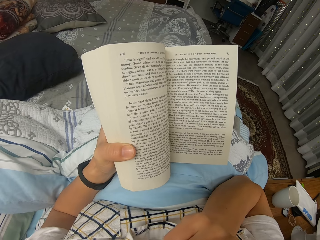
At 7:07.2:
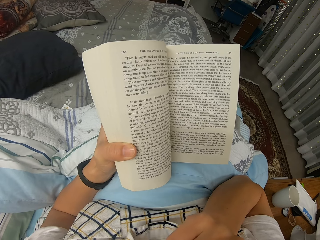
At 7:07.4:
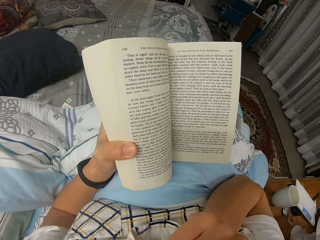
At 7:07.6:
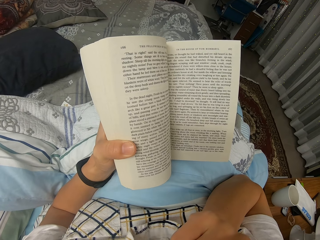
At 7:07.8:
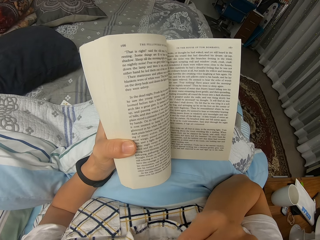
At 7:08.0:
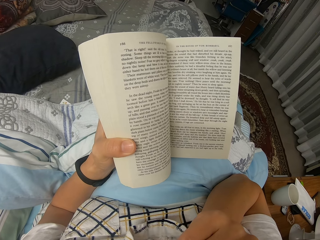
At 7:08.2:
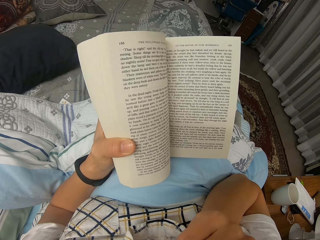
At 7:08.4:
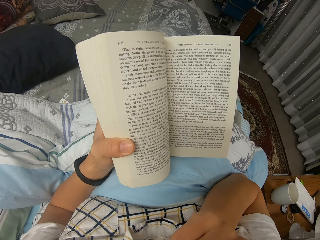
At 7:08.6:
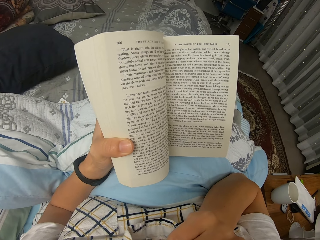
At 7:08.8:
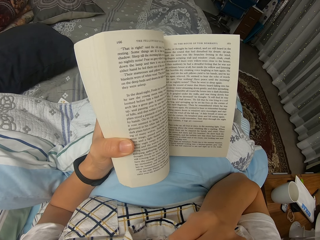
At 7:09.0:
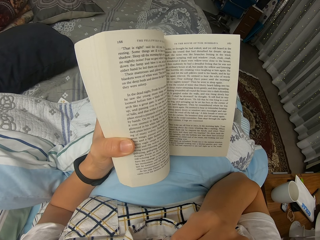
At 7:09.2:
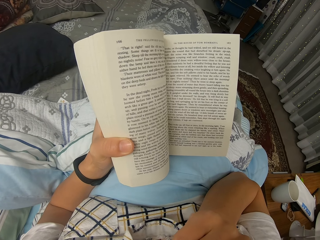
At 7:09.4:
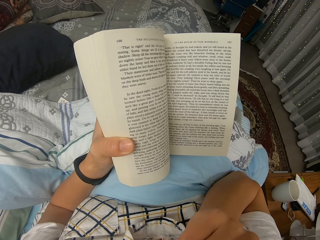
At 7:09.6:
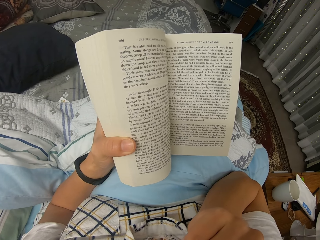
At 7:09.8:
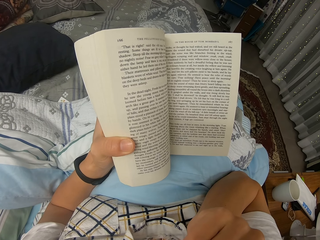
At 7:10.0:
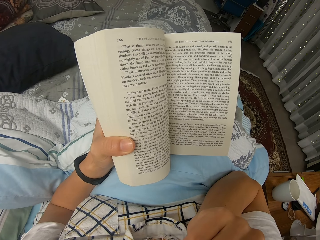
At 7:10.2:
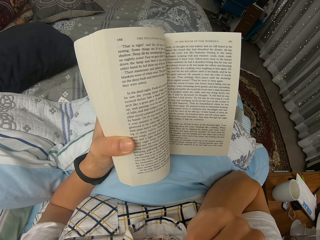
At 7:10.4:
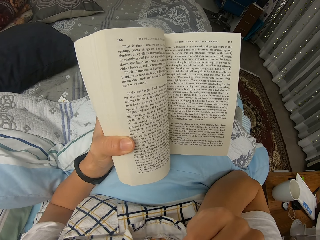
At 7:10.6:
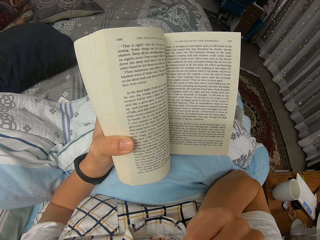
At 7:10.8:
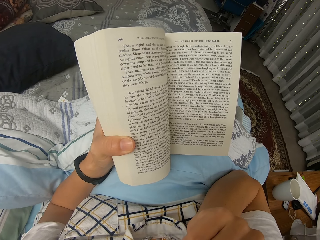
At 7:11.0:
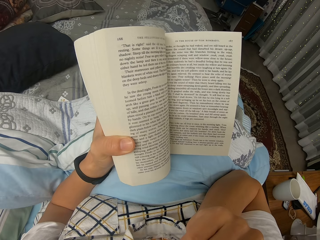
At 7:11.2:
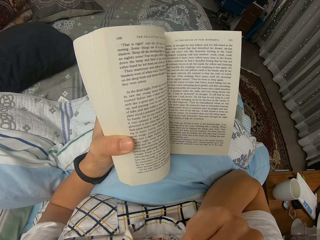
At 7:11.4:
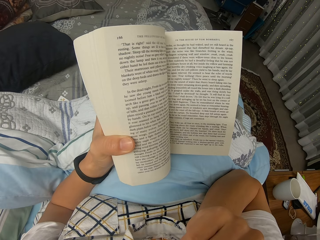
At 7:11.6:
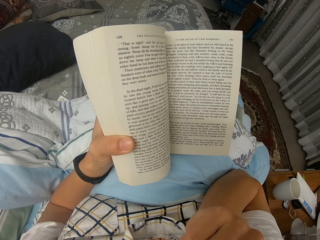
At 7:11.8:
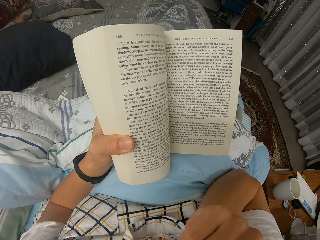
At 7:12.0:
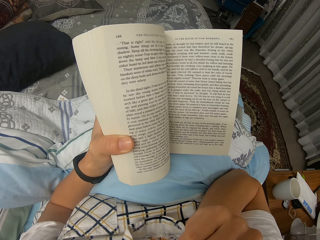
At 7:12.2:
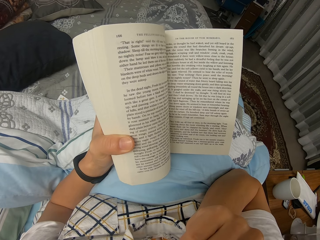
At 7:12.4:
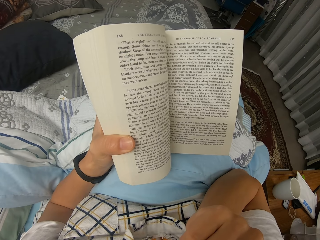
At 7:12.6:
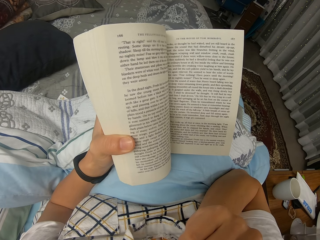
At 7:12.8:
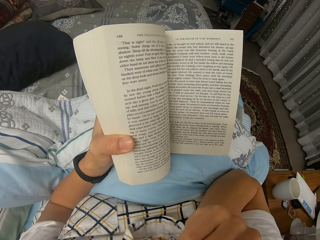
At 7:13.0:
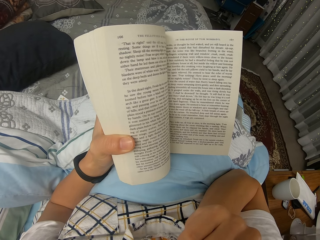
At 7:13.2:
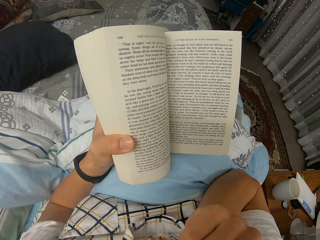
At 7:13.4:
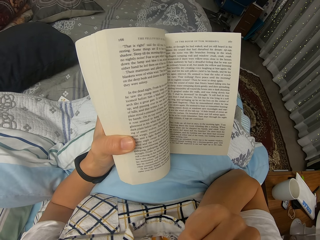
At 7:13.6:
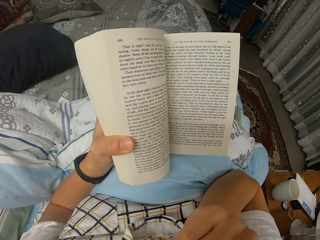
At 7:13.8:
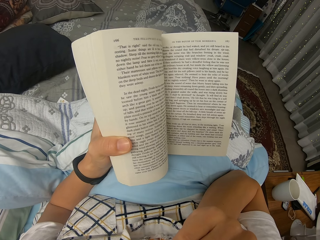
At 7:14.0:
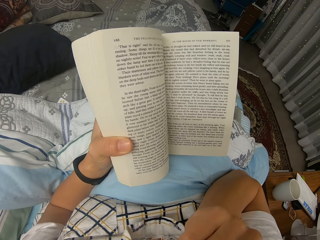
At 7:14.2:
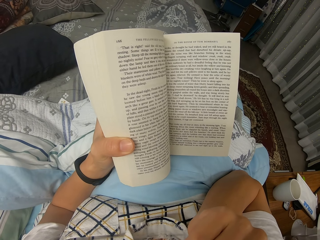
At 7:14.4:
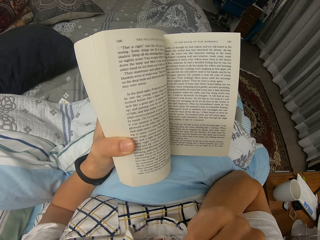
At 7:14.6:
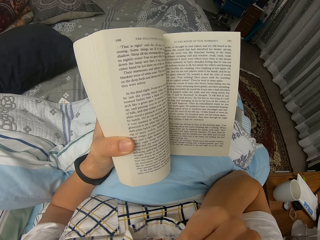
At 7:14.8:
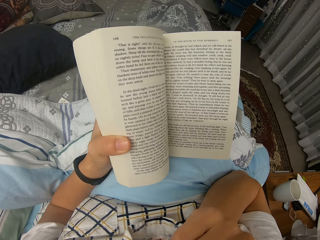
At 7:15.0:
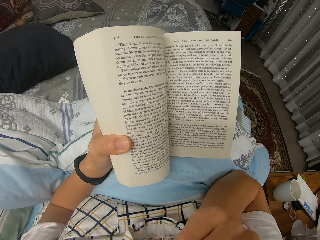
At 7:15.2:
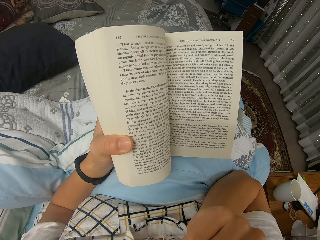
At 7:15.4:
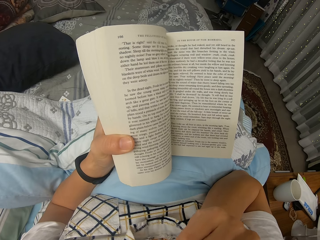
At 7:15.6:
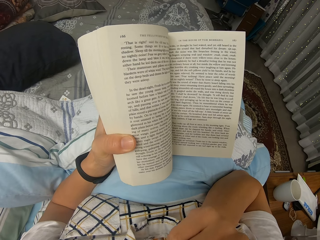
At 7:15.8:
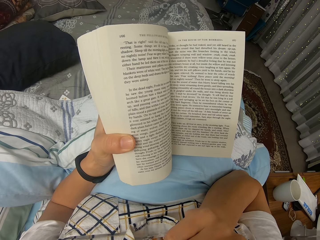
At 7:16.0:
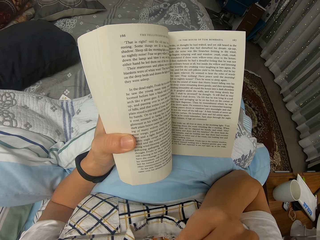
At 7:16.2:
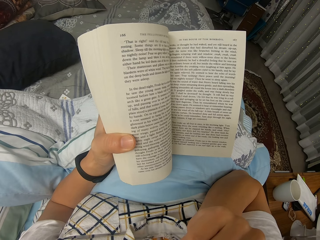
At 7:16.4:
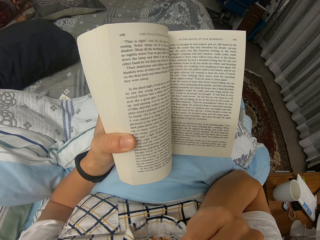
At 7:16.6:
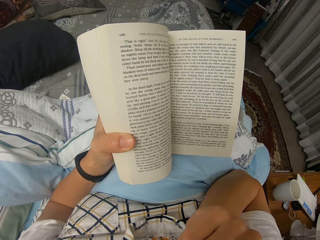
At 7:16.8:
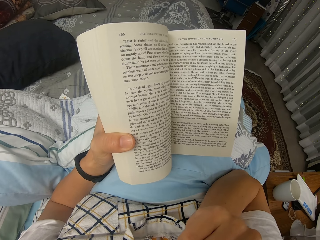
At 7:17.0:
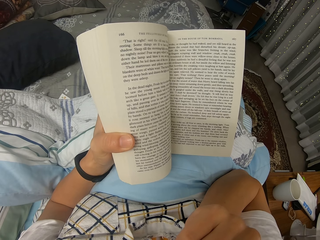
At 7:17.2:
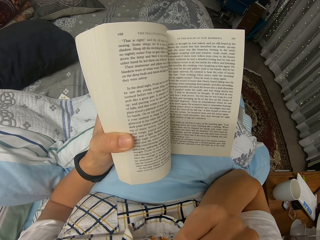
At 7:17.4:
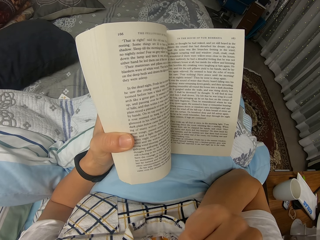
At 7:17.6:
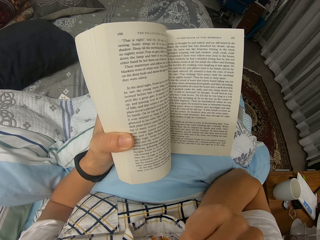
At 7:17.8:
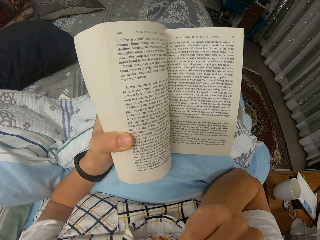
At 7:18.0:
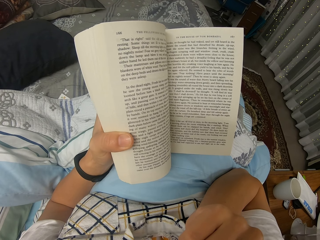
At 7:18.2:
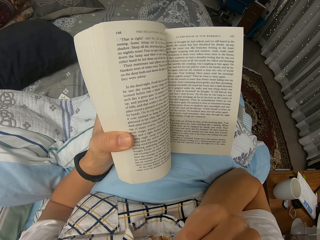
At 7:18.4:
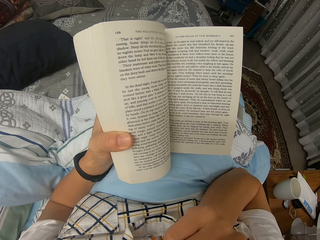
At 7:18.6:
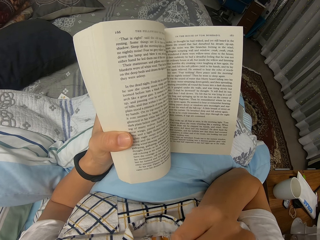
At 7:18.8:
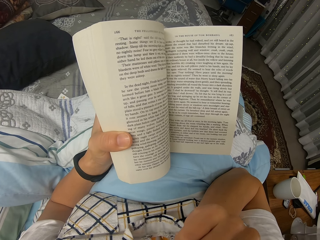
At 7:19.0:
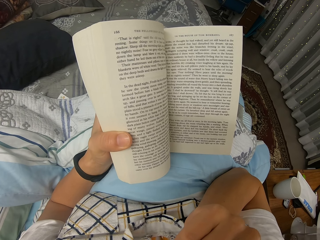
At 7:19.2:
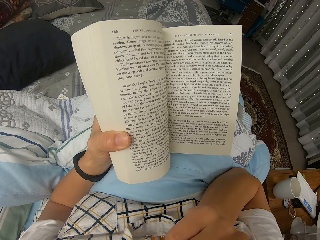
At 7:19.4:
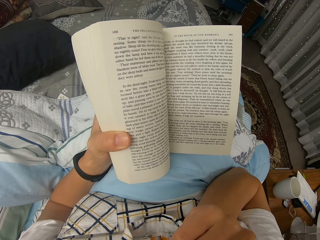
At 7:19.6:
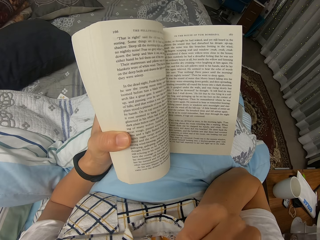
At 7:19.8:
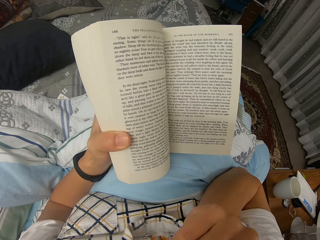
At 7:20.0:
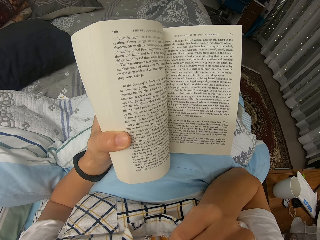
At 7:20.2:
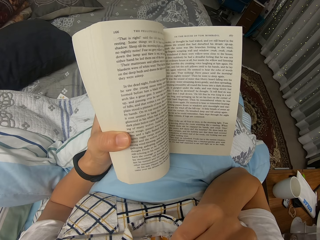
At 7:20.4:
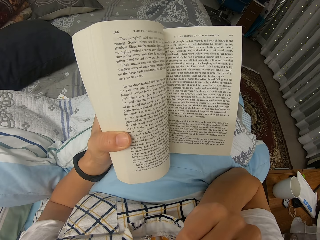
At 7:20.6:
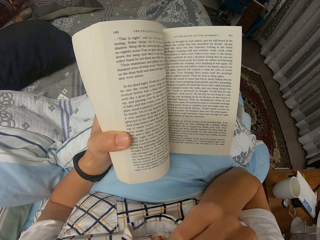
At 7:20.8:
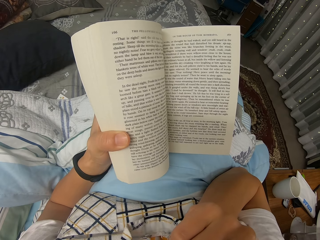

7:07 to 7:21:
The camera wearer moves a hand.

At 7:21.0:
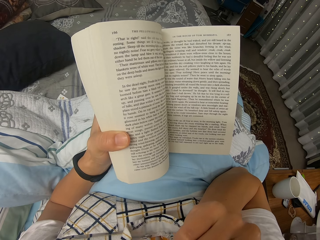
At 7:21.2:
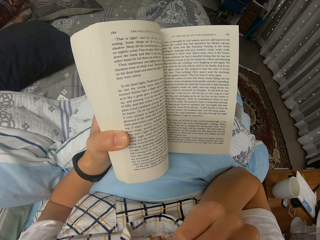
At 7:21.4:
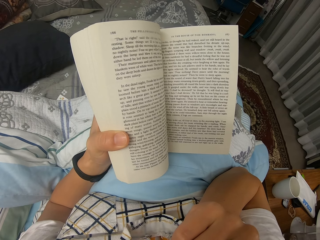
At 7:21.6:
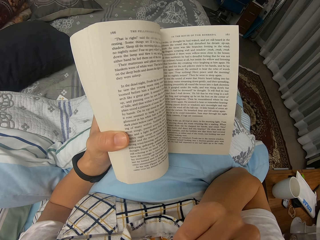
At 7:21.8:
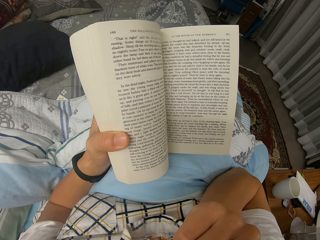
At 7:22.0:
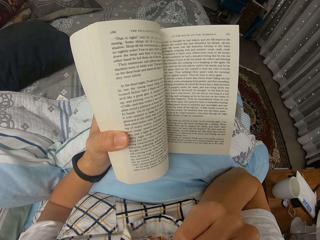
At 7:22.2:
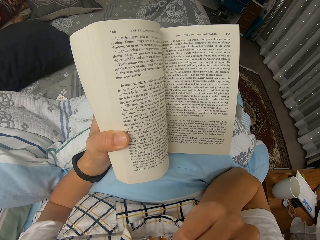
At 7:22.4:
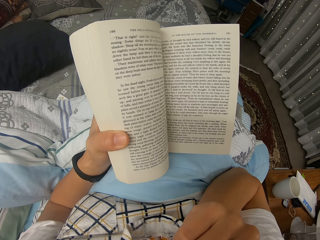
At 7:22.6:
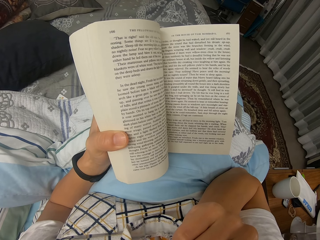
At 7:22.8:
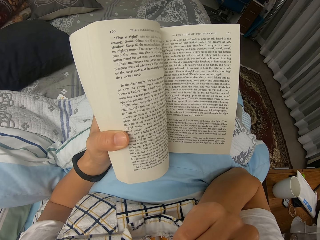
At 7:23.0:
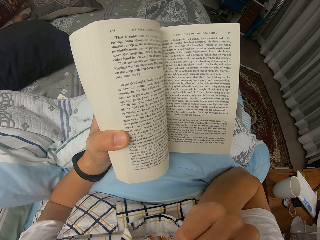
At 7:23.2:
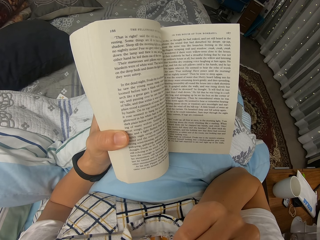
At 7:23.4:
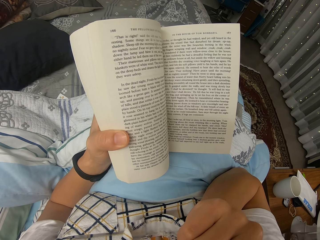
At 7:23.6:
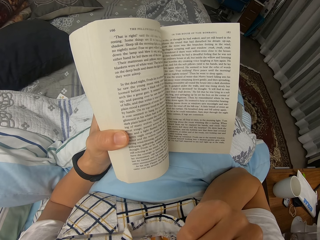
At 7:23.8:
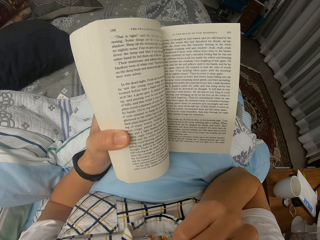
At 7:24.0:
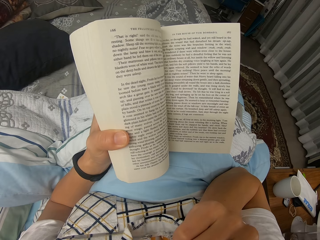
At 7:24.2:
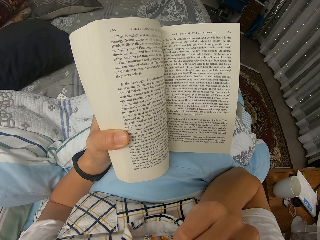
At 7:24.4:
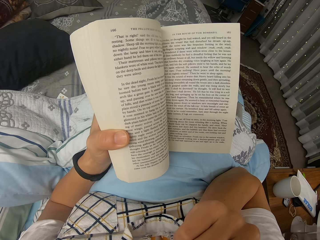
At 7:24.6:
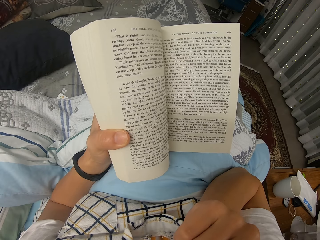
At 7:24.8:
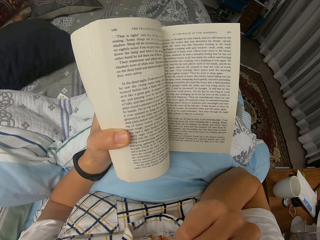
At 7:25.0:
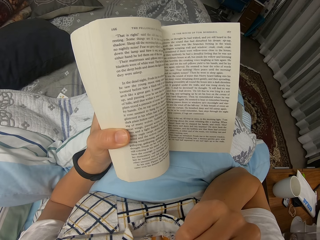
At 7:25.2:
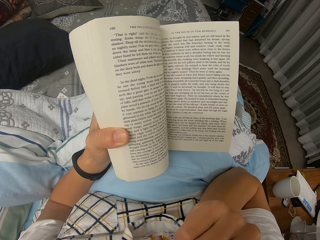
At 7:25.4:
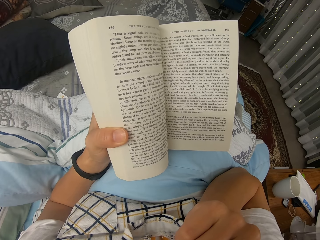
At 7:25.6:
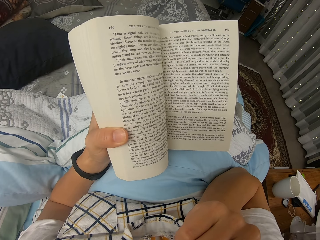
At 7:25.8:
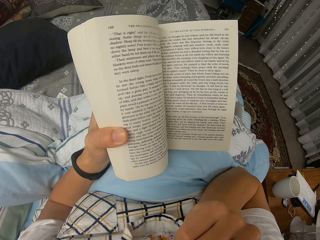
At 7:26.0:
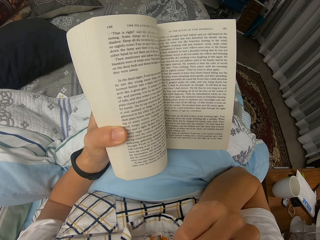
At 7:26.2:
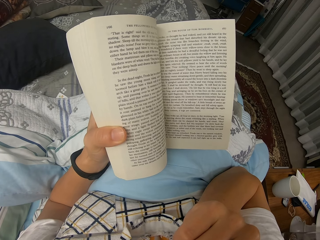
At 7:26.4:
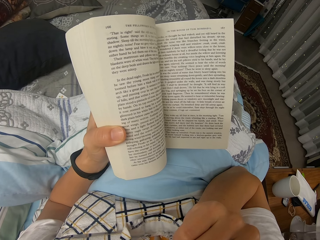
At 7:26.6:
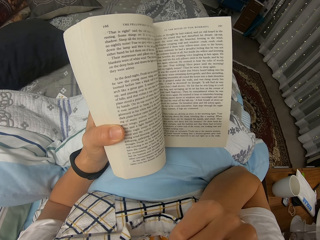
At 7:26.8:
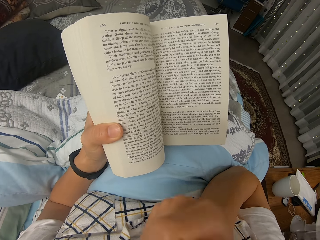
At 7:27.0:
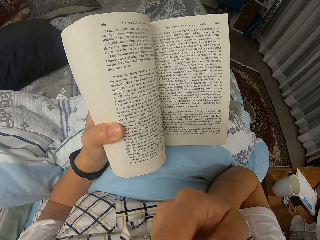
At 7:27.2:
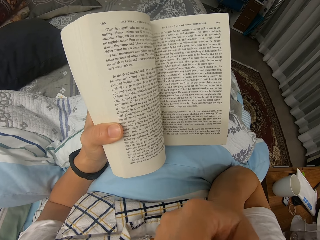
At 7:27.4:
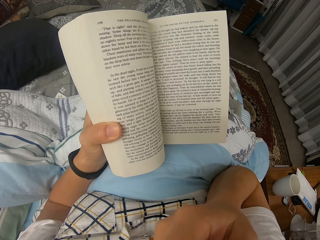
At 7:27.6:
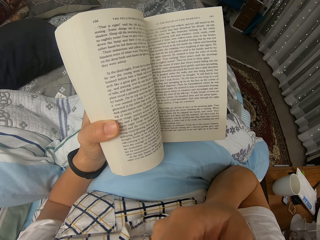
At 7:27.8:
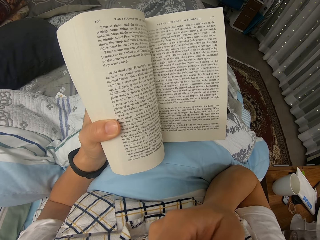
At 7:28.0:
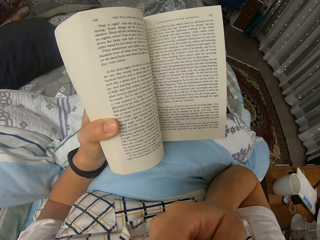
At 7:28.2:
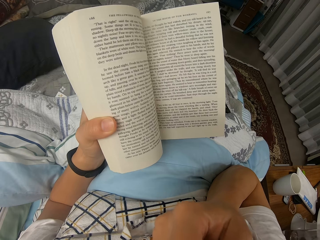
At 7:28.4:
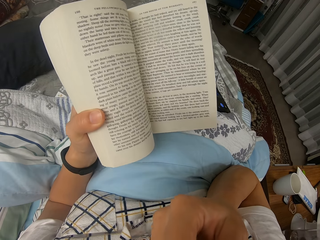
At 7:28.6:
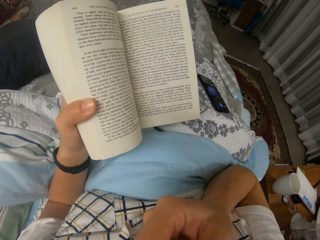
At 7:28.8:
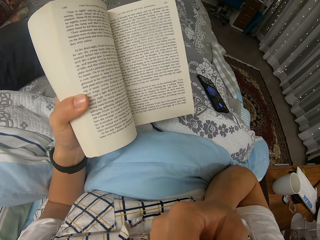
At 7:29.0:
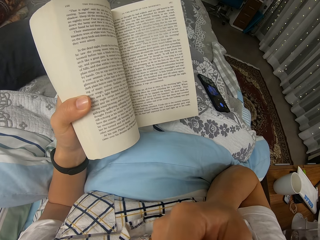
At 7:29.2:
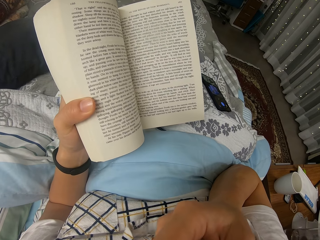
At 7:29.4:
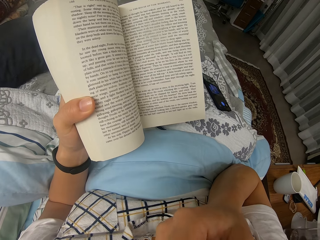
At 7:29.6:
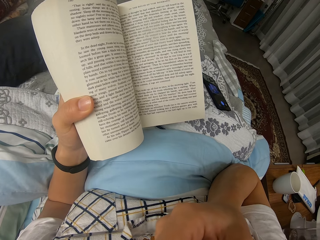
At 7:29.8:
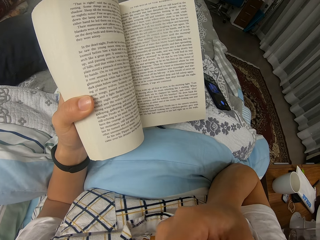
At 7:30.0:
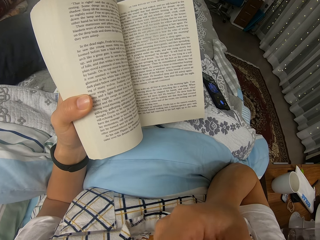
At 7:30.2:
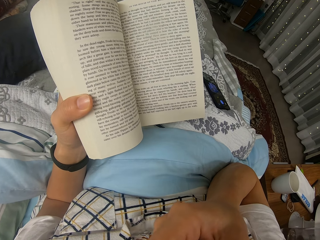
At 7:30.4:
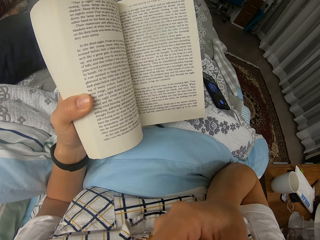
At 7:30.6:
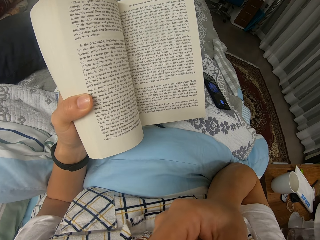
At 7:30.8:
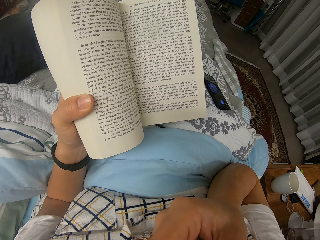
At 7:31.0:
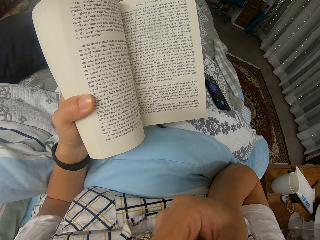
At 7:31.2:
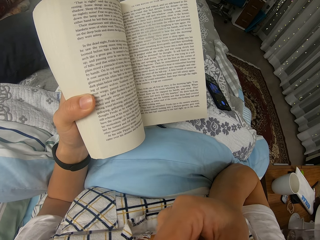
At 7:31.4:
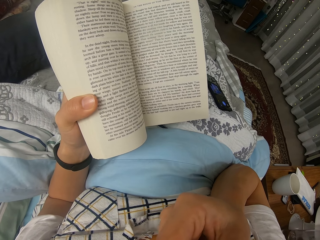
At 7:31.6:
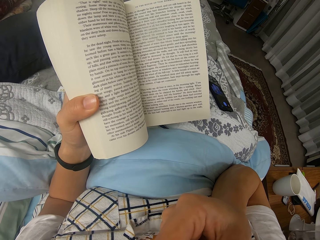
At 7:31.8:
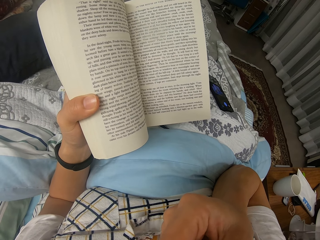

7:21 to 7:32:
The camera wearer reads a book. They move the position of the novel. They read through the novel. They move the right hand slightly.
